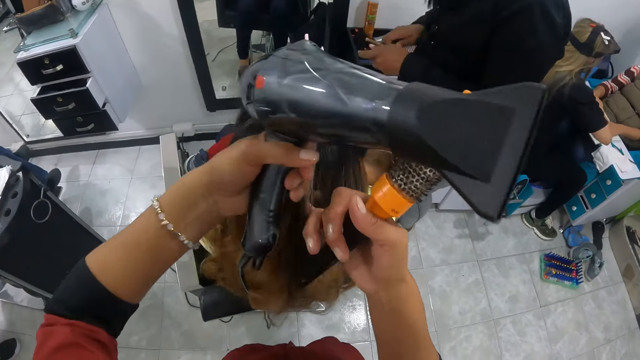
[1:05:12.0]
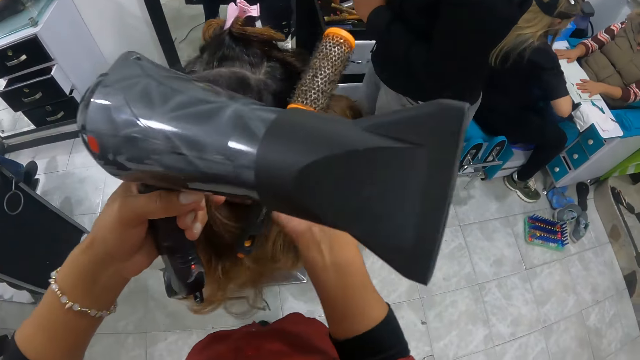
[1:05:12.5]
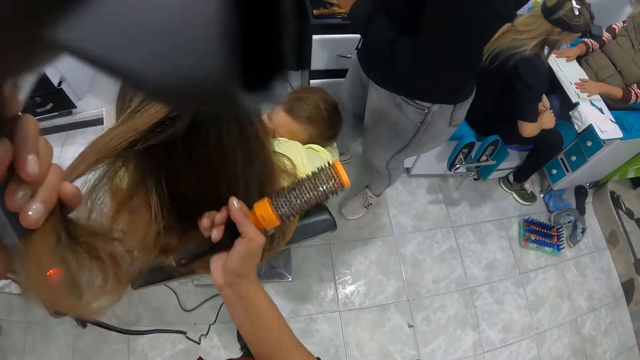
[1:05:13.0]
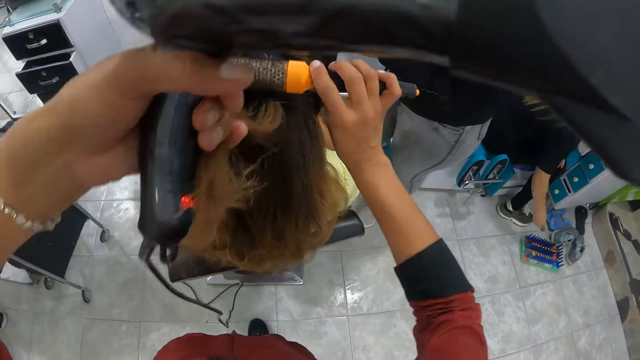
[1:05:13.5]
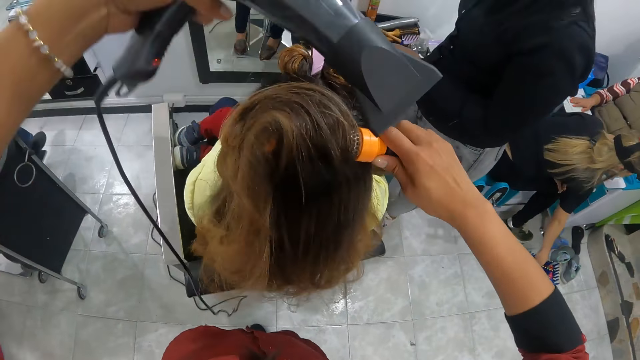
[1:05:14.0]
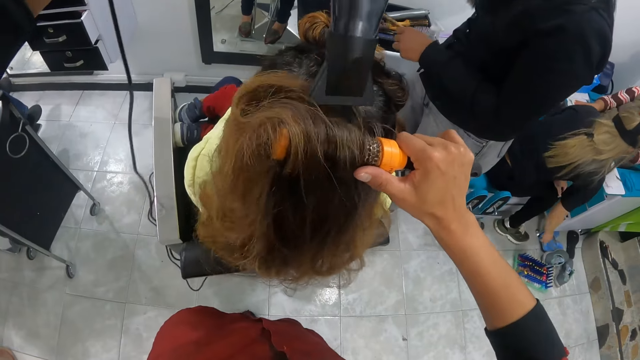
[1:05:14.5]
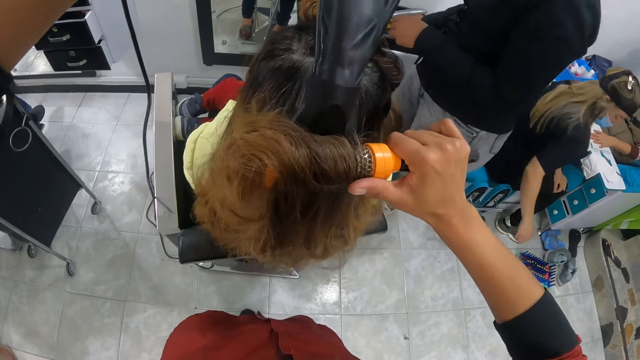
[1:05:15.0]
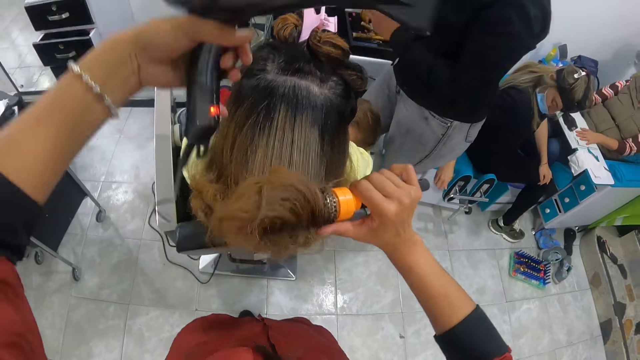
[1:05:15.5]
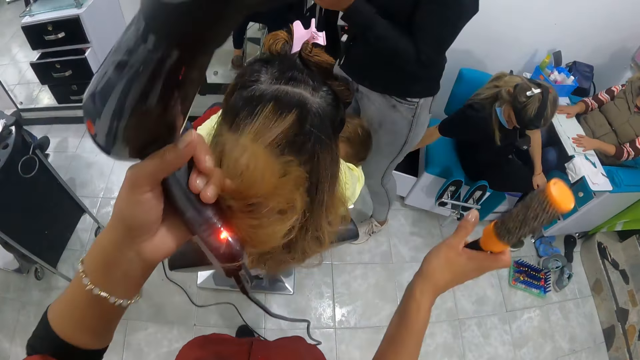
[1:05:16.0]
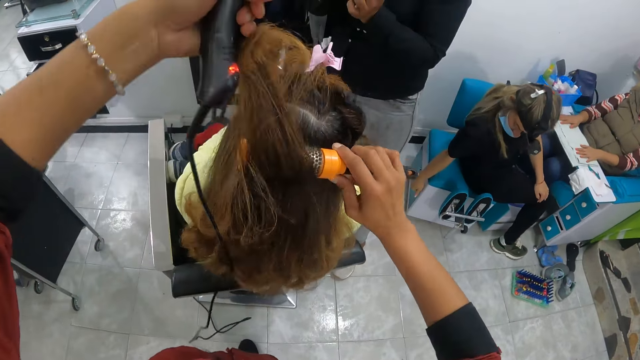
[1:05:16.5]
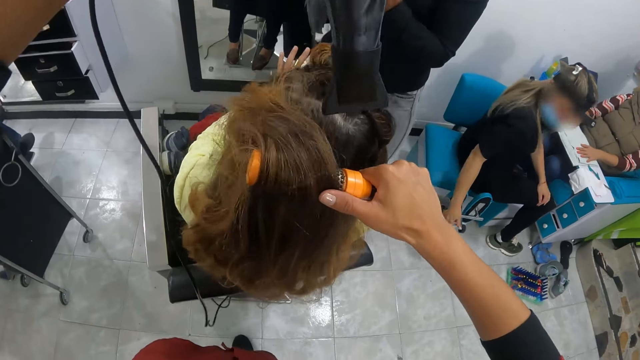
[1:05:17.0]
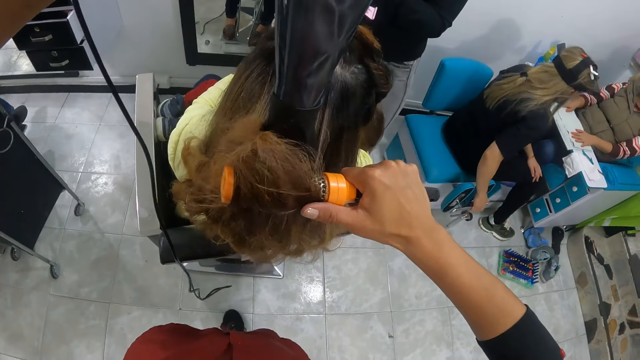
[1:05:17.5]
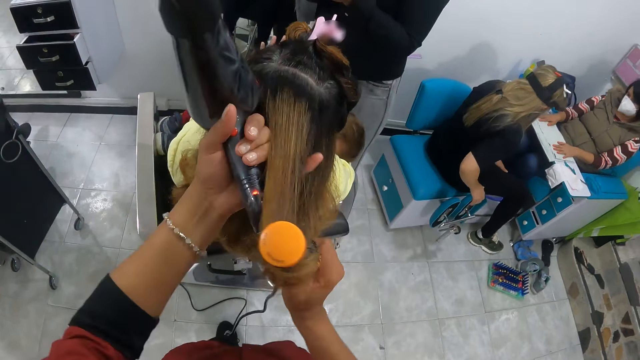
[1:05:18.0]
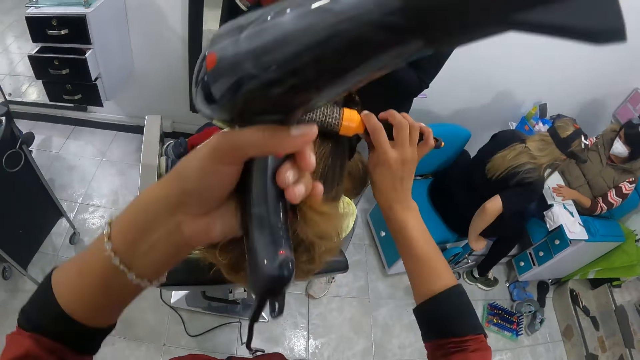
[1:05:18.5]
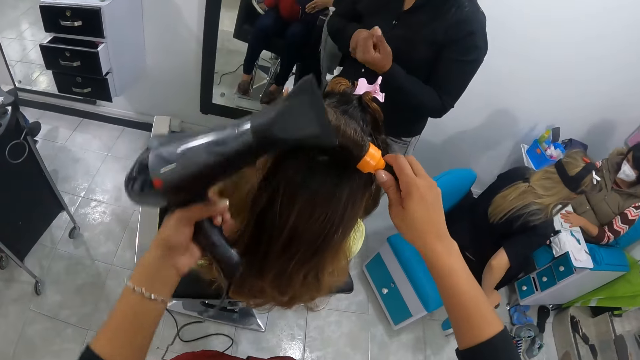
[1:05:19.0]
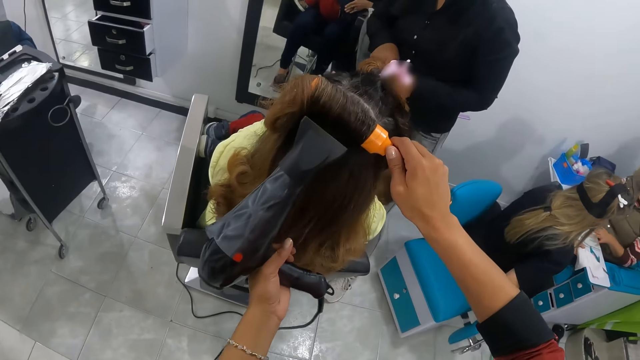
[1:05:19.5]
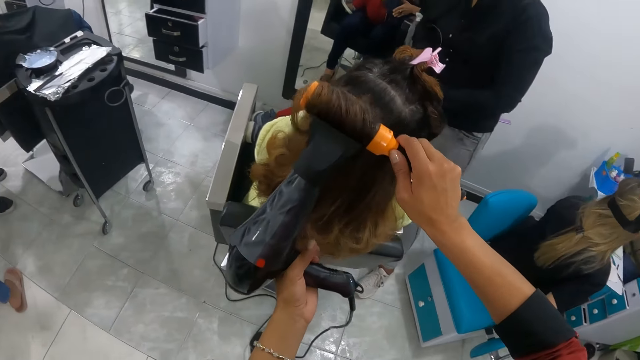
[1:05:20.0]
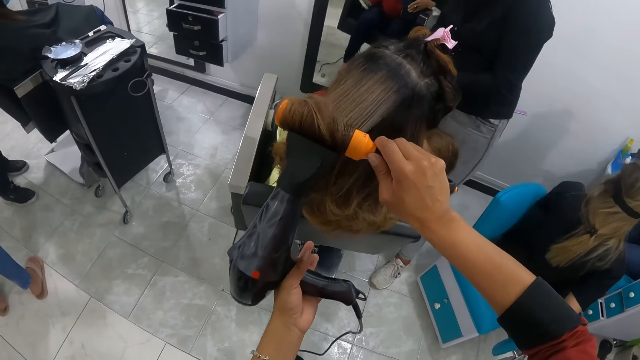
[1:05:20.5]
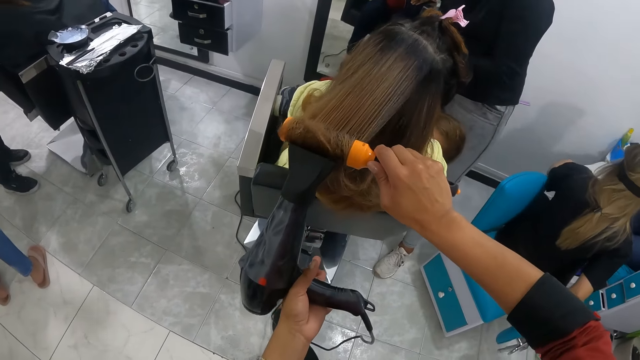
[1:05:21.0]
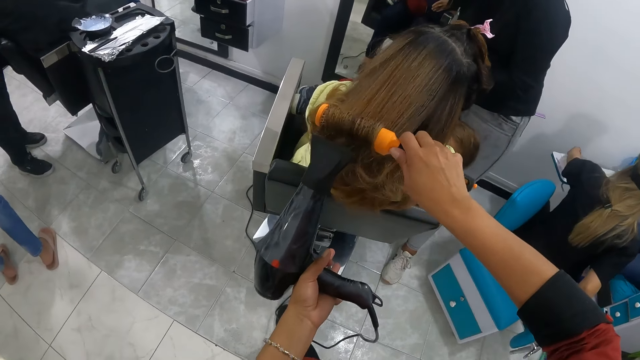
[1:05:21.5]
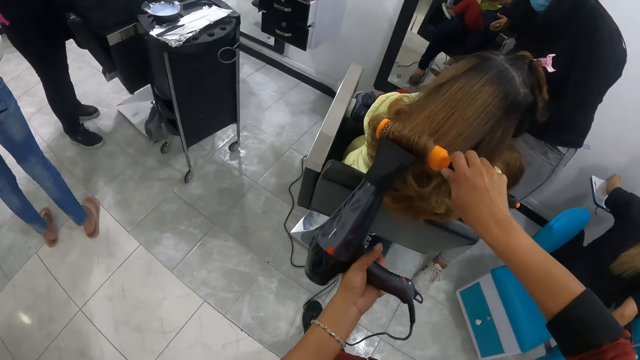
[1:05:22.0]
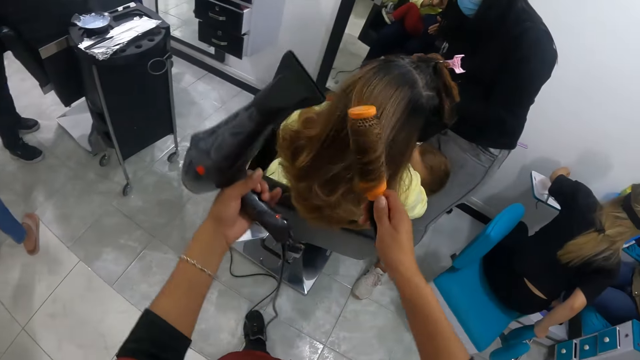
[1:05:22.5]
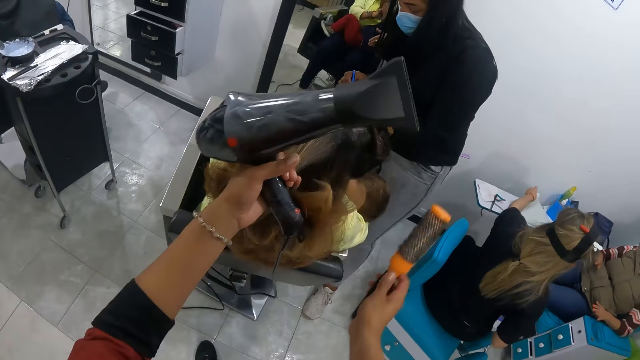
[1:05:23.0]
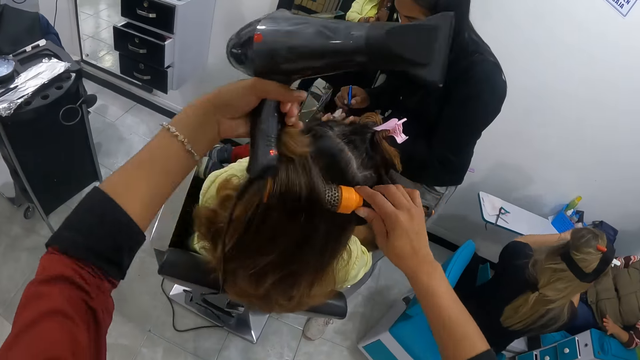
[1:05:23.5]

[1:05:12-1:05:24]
A woman searches around her. She moves around with the seat.

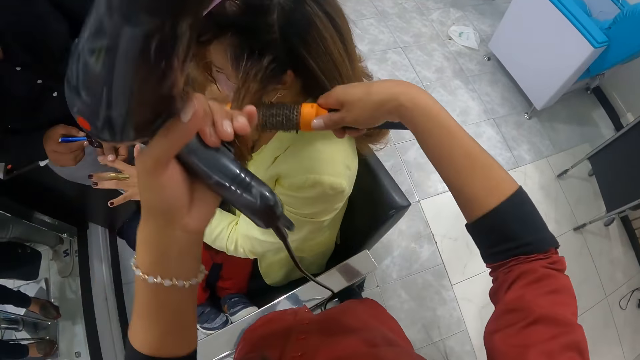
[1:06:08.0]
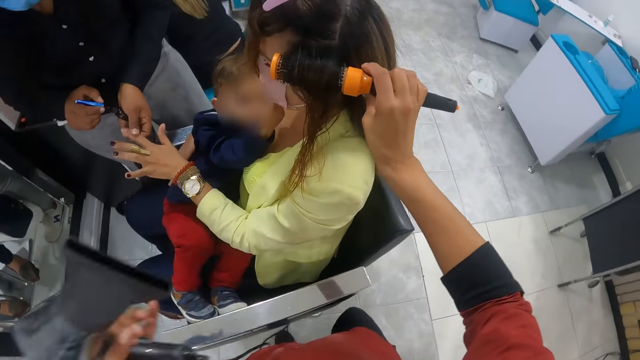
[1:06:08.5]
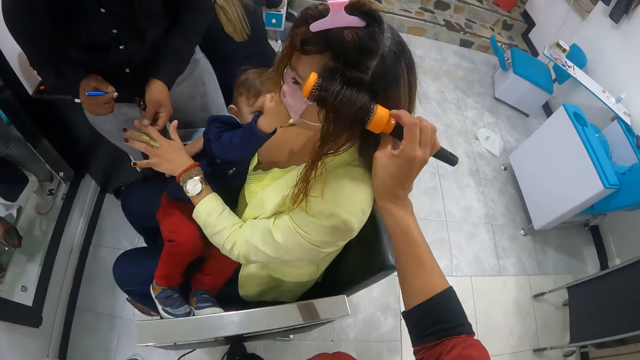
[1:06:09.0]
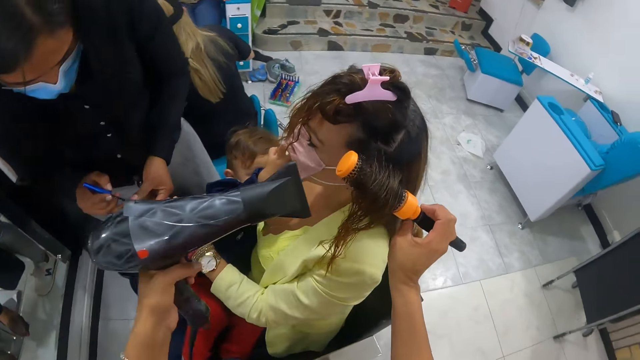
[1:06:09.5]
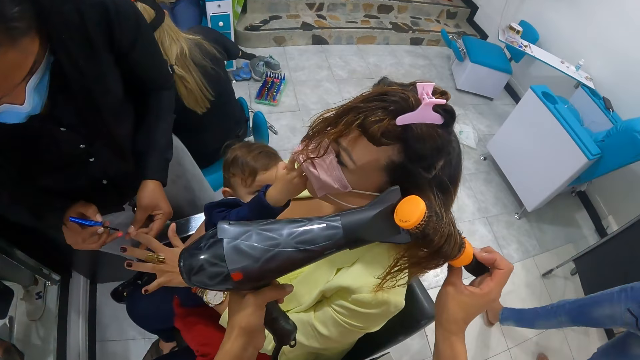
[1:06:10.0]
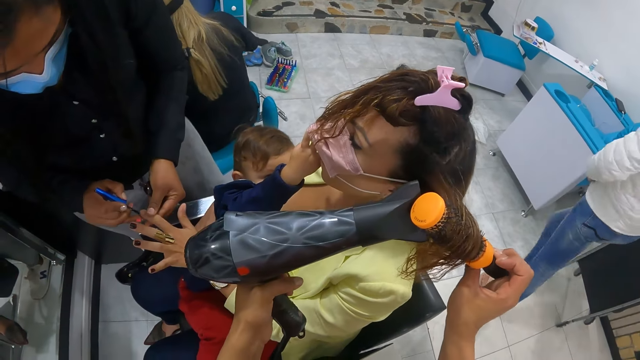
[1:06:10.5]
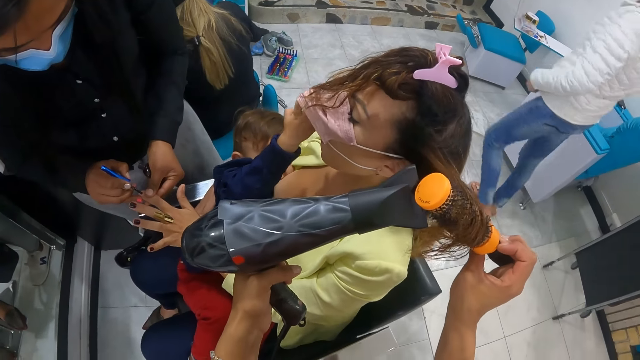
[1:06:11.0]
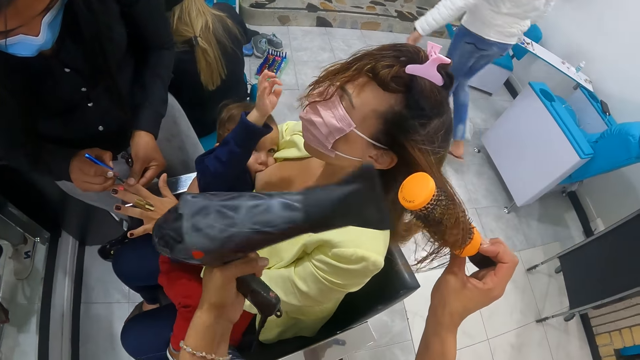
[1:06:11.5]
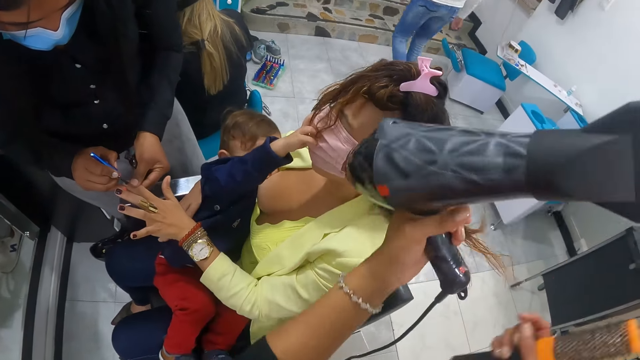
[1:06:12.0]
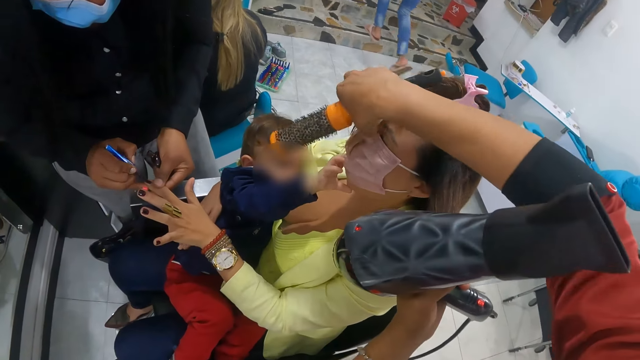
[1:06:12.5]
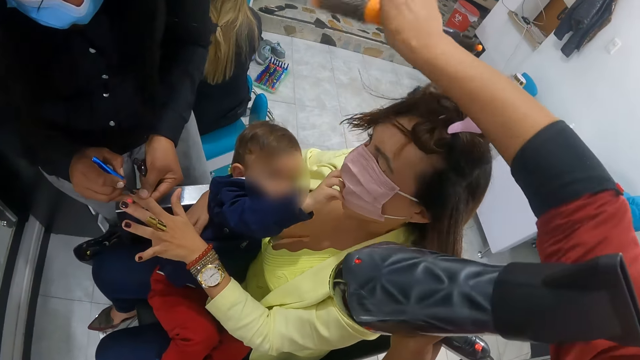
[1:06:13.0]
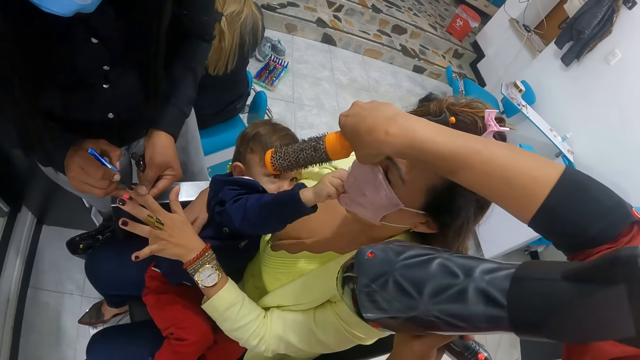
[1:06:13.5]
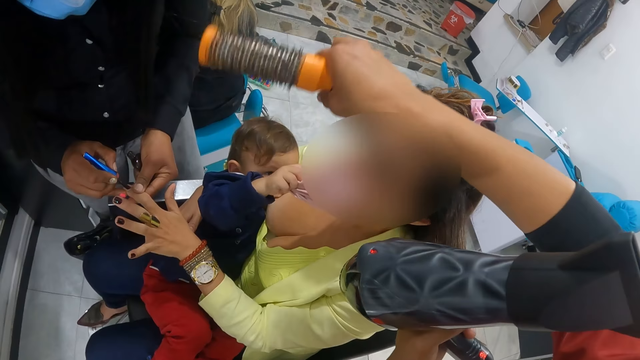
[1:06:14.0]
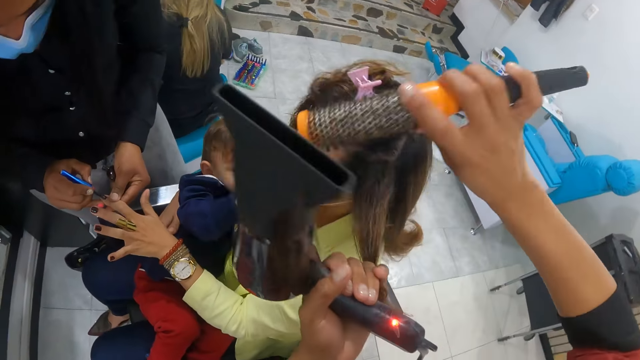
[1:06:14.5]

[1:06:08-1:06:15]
A baby plays with the mask on a woman.

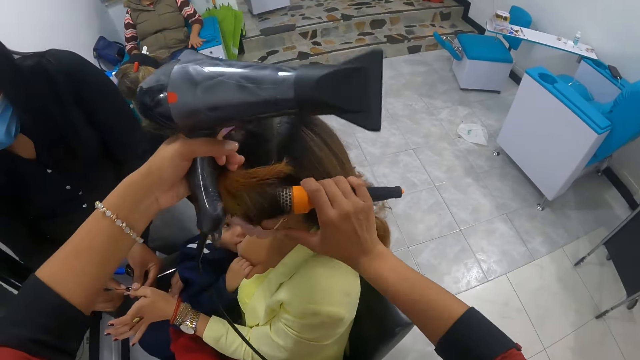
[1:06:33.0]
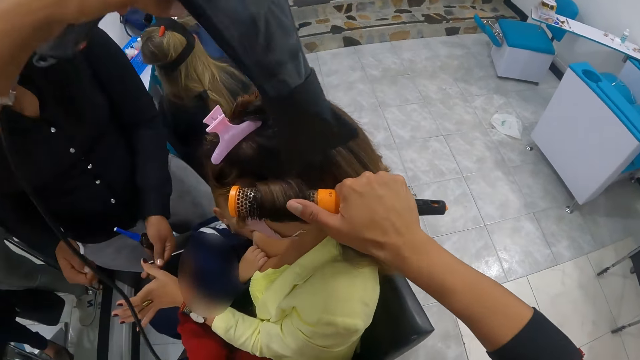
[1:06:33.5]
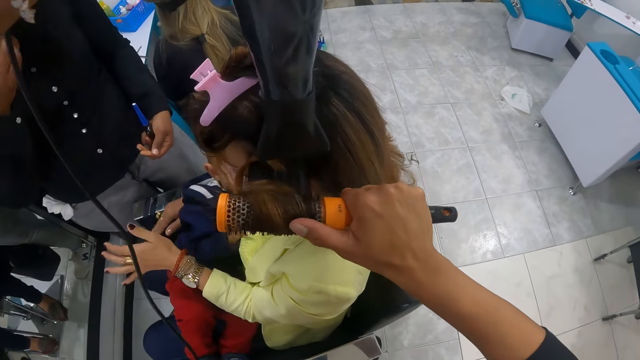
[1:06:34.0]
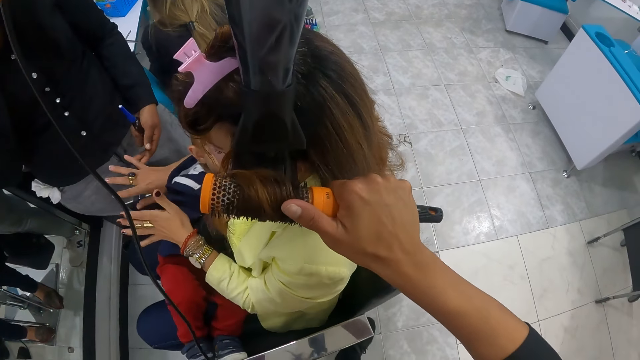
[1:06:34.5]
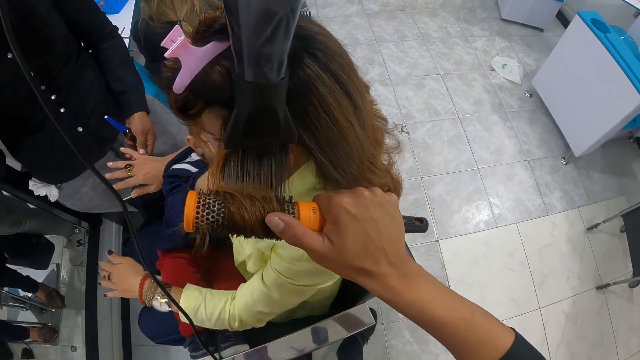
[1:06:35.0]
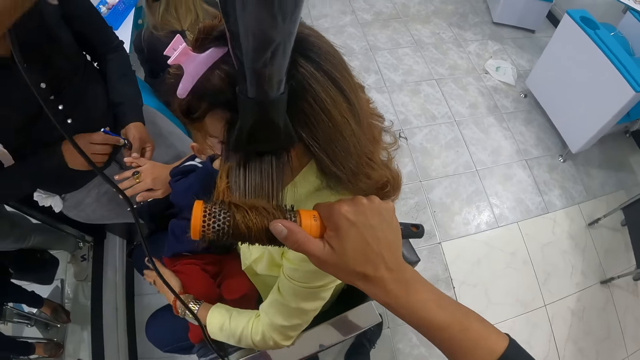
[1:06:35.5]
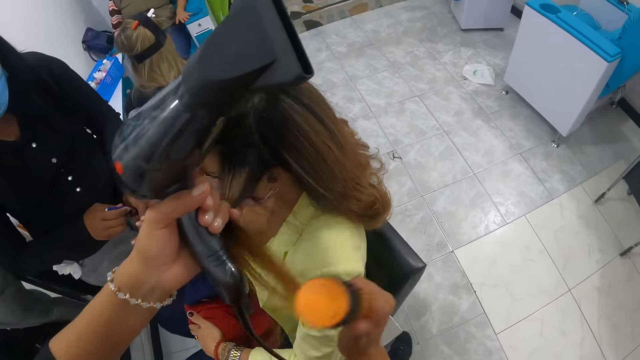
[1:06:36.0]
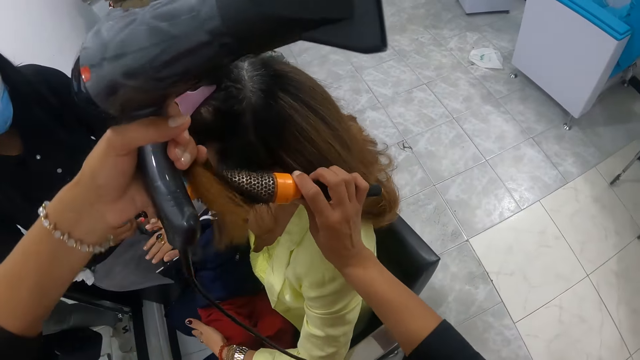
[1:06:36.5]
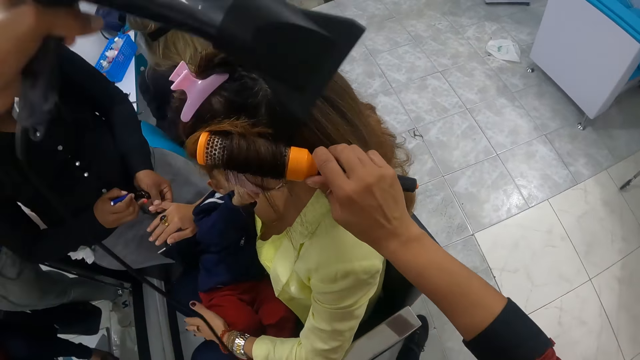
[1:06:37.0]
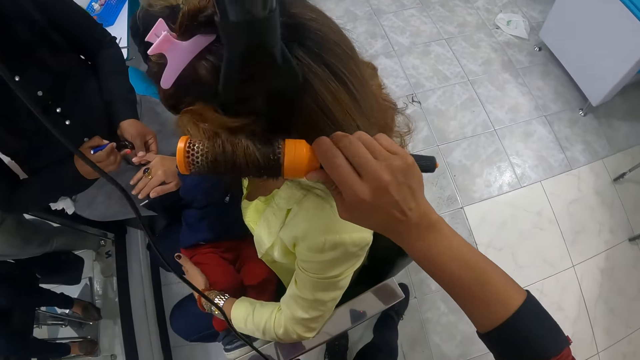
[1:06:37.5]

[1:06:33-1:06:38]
A woman taps the thigh of a child with her left hand.
